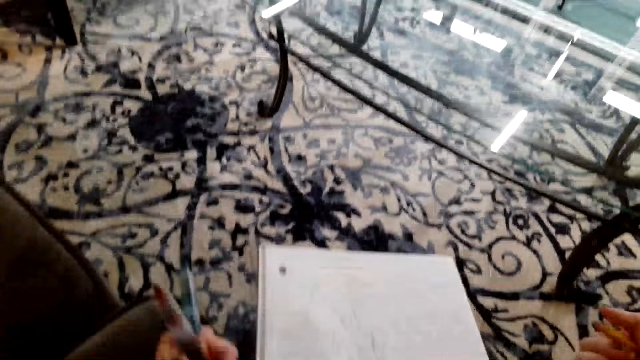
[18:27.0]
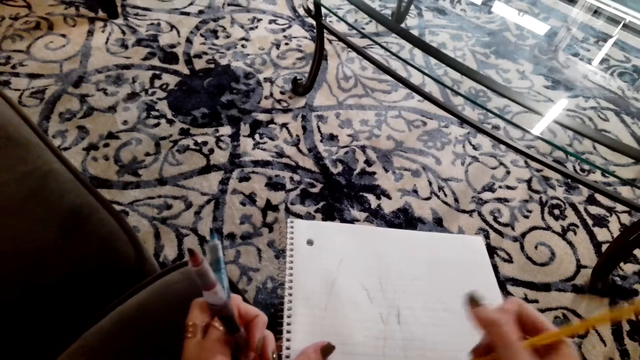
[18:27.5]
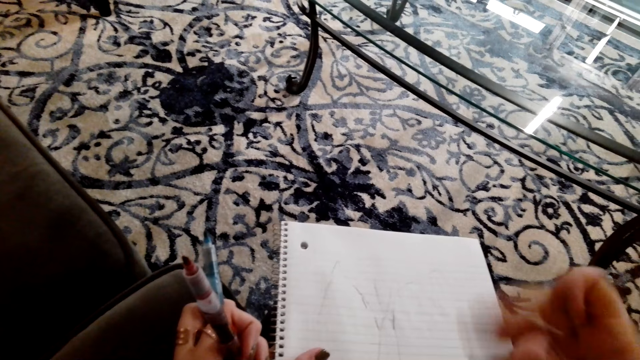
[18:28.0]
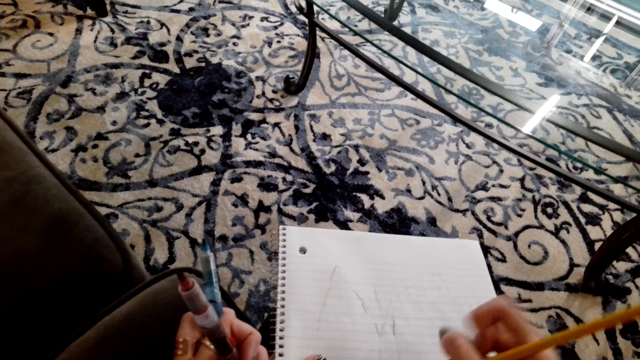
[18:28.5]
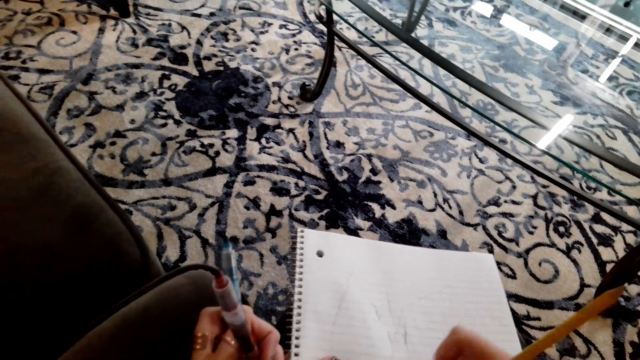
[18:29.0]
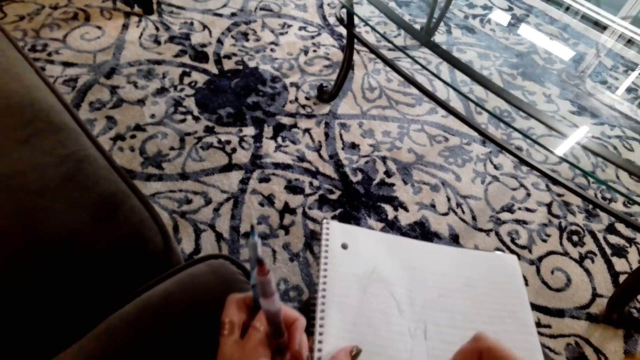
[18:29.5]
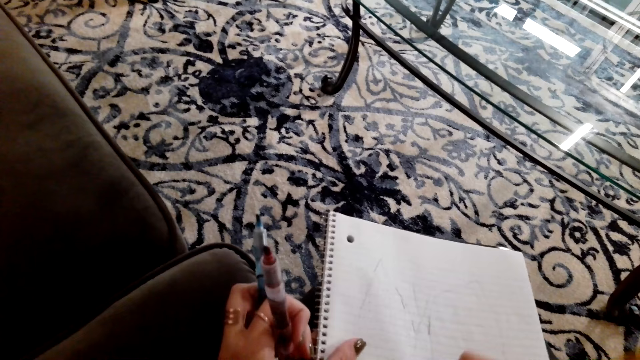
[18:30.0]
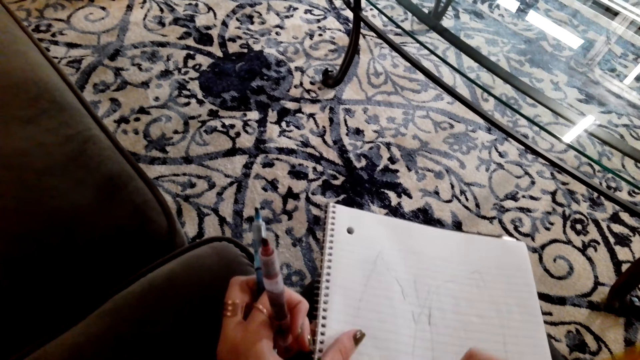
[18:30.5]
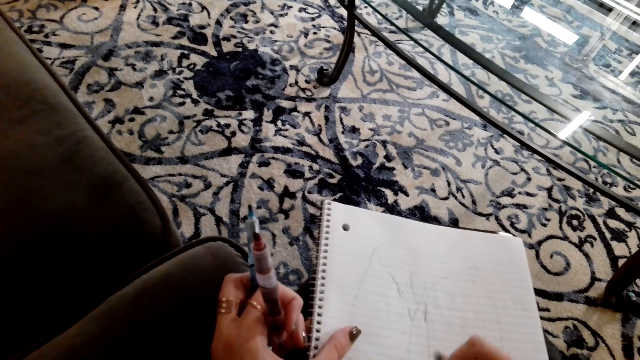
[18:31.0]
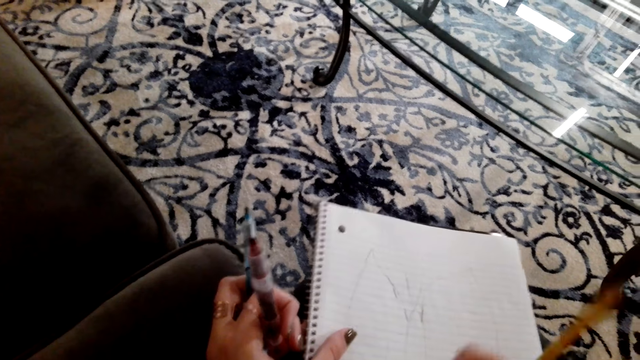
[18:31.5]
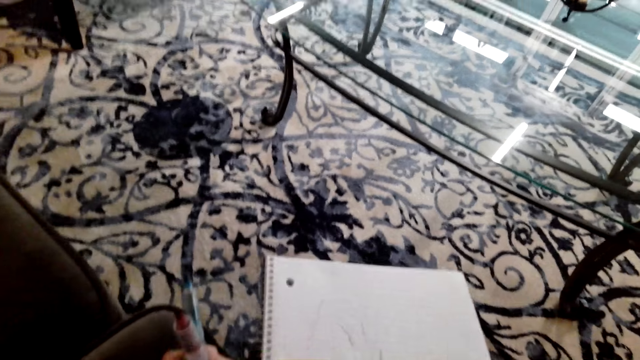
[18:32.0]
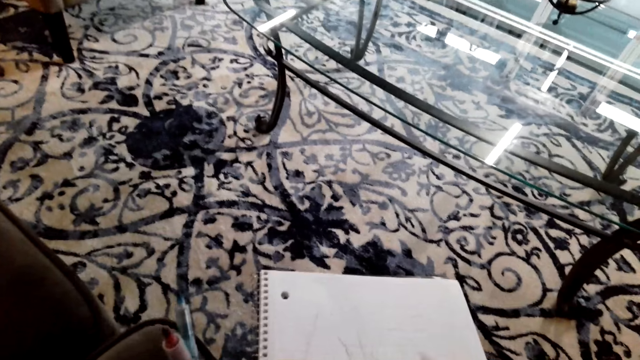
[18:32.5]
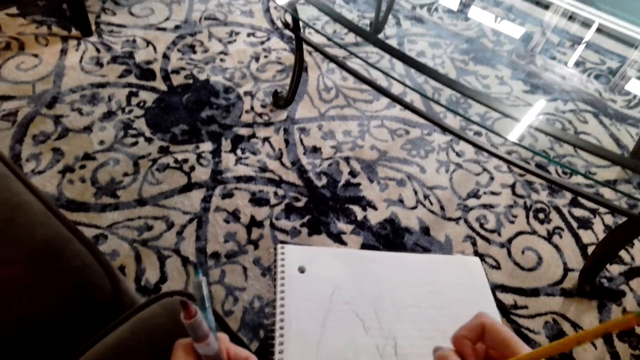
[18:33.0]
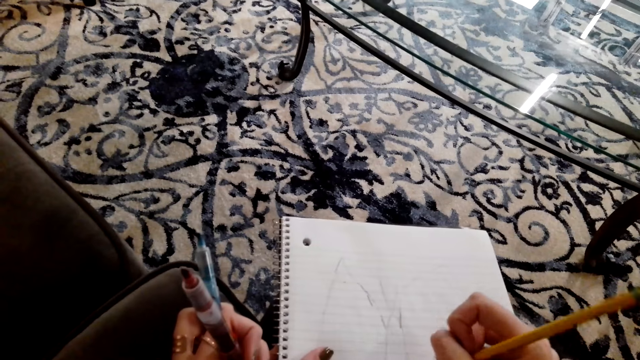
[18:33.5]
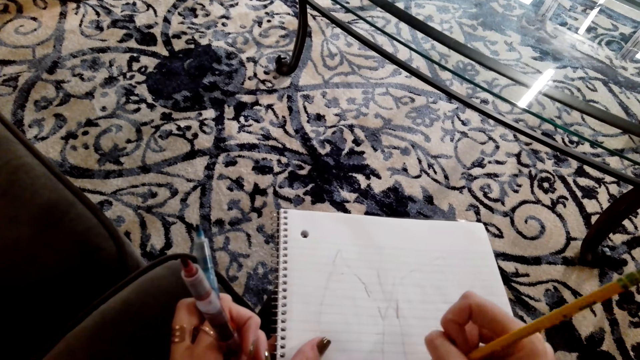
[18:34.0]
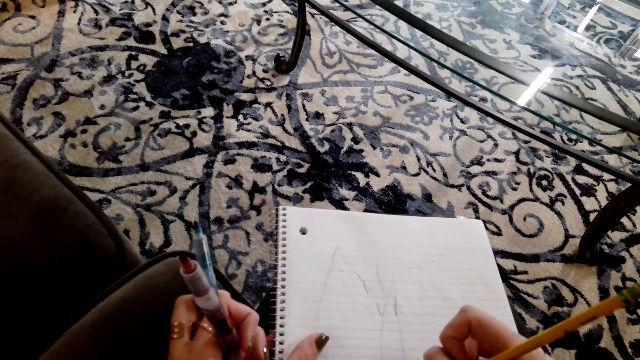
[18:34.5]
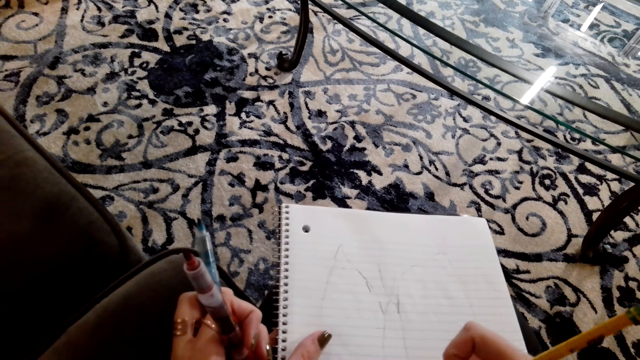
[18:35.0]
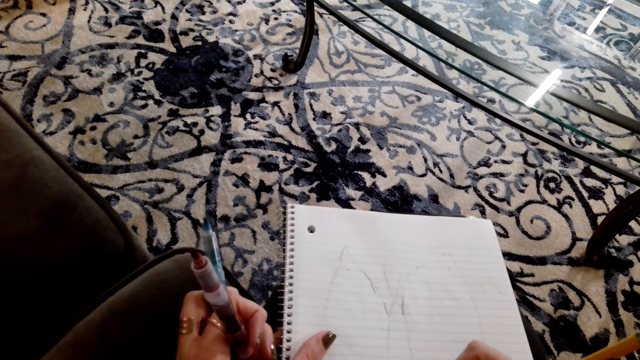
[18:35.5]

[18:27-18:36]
The camera wearer moves the hand. They erase the picture on the book. They wipe the book. They draw the picture on the book.

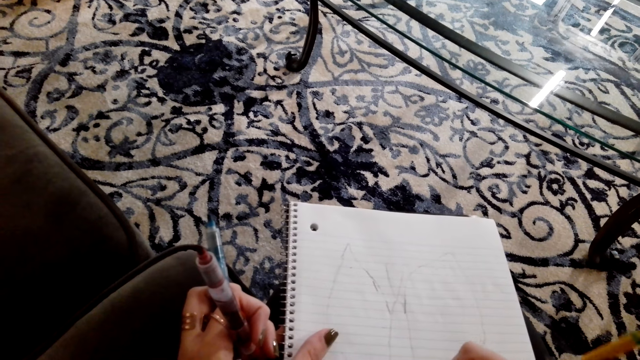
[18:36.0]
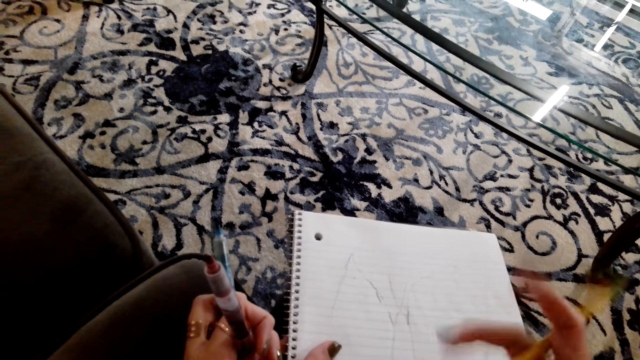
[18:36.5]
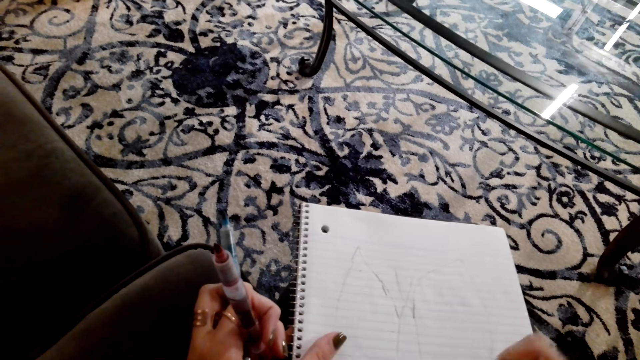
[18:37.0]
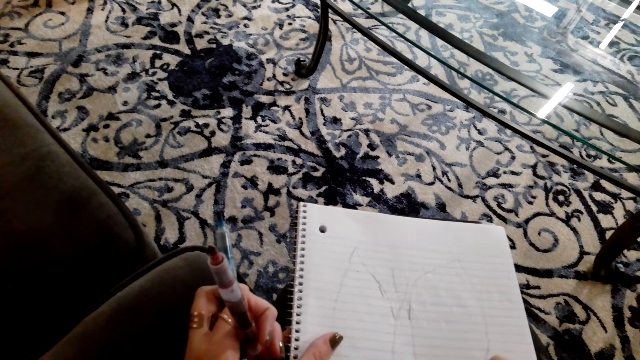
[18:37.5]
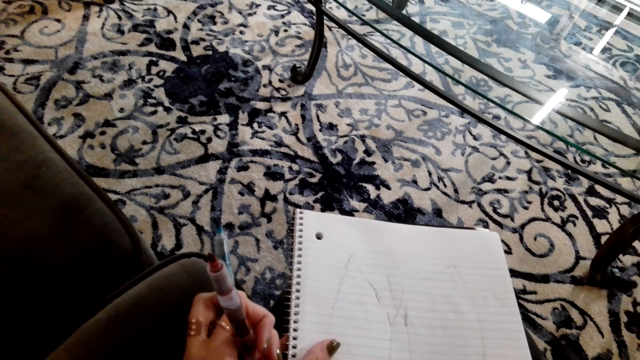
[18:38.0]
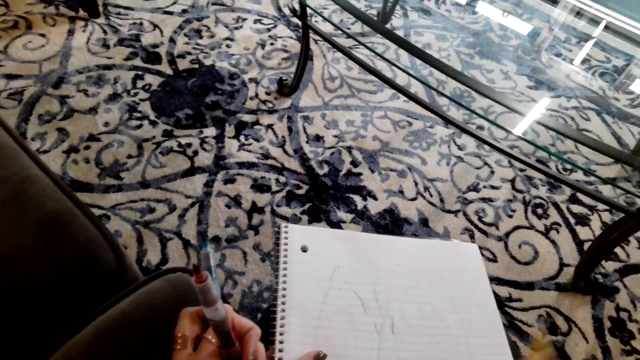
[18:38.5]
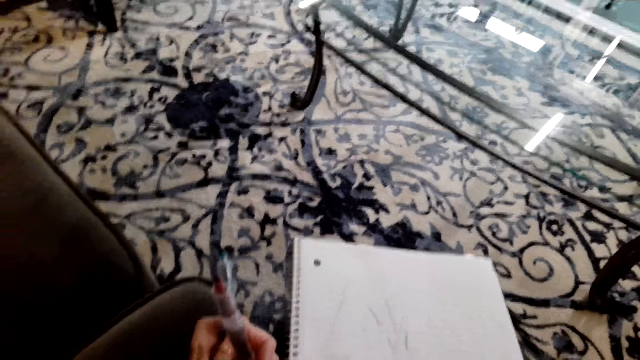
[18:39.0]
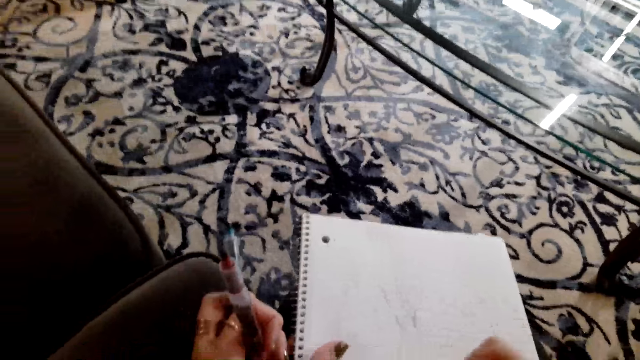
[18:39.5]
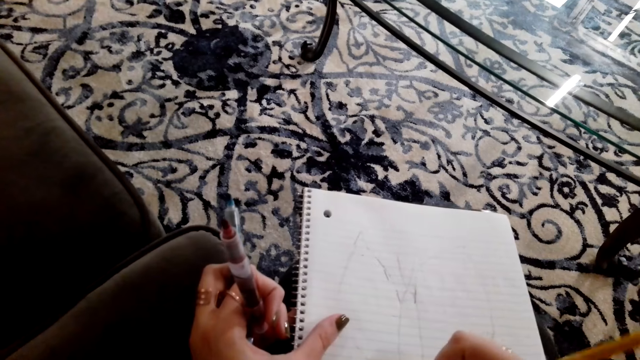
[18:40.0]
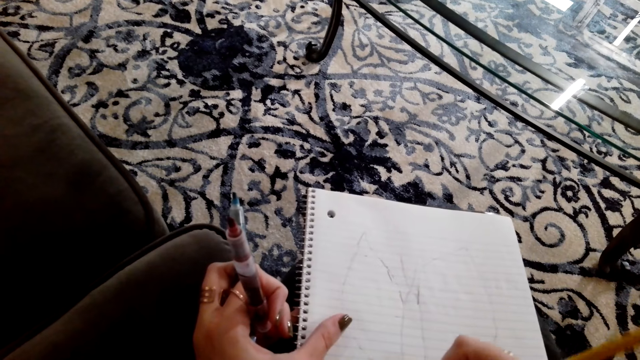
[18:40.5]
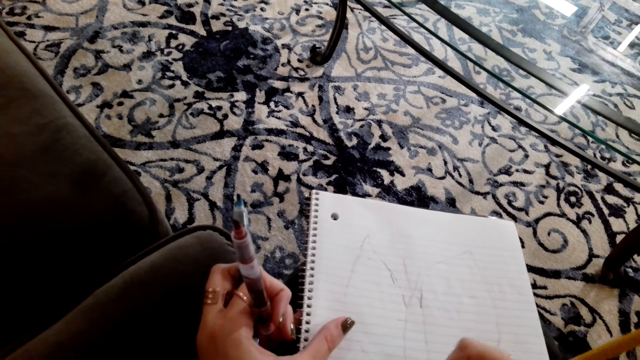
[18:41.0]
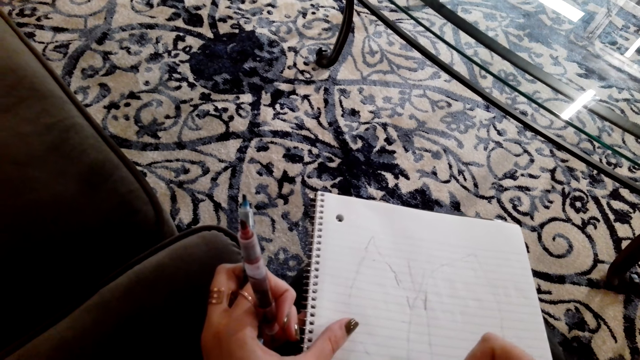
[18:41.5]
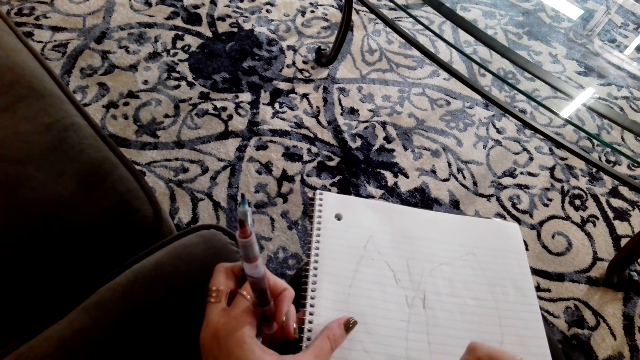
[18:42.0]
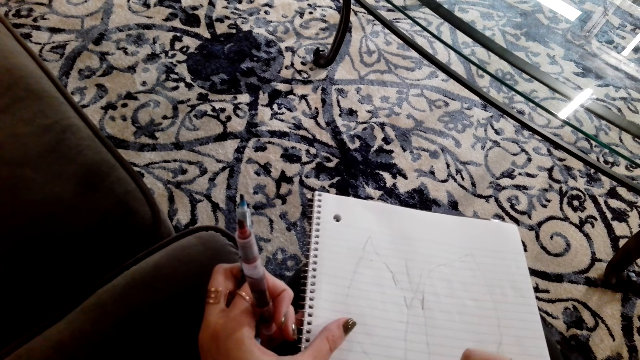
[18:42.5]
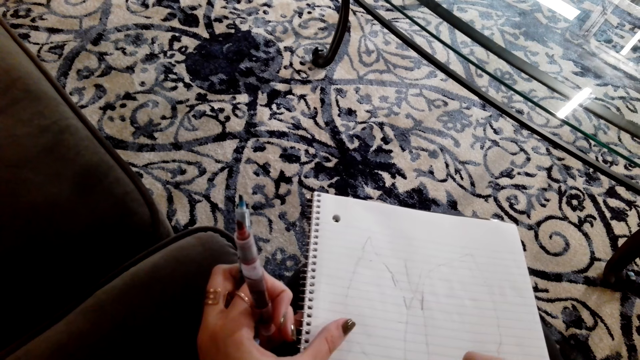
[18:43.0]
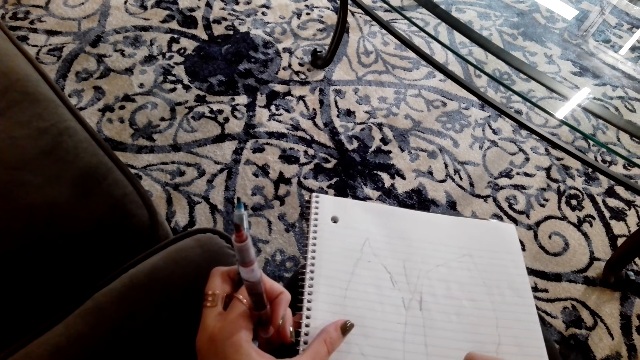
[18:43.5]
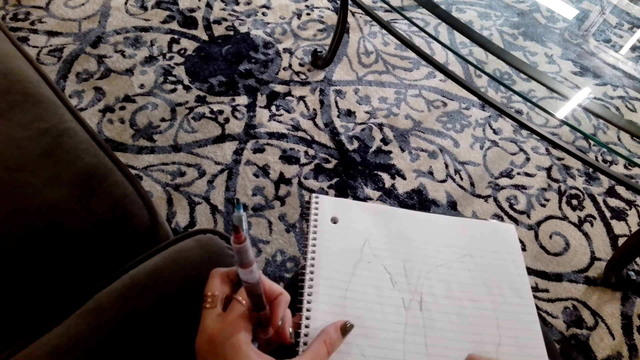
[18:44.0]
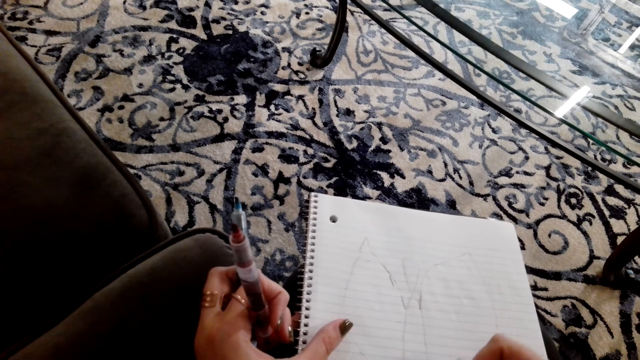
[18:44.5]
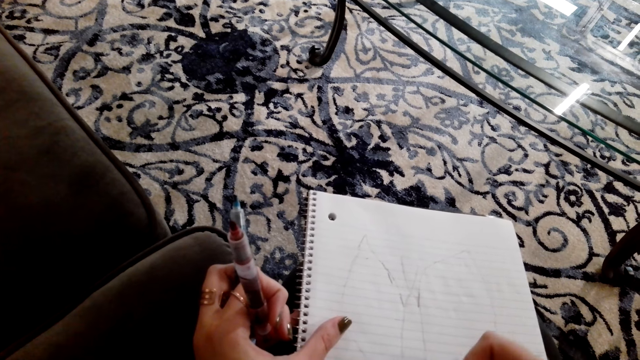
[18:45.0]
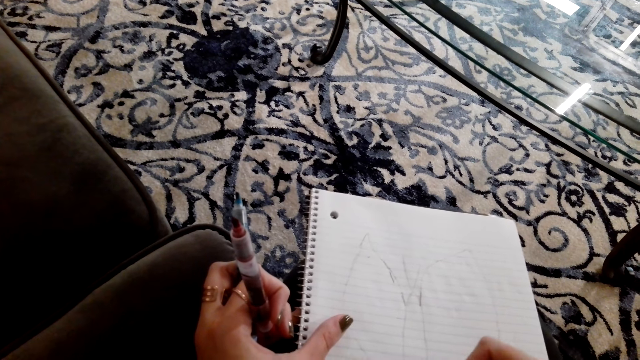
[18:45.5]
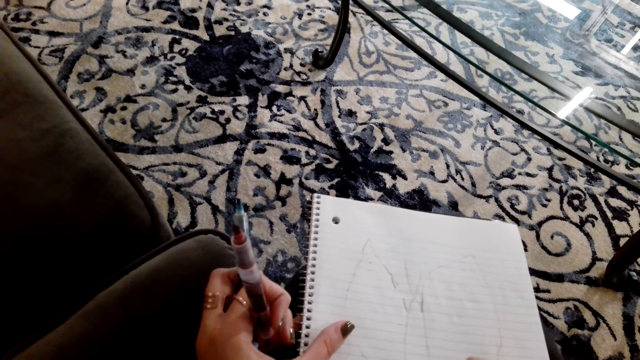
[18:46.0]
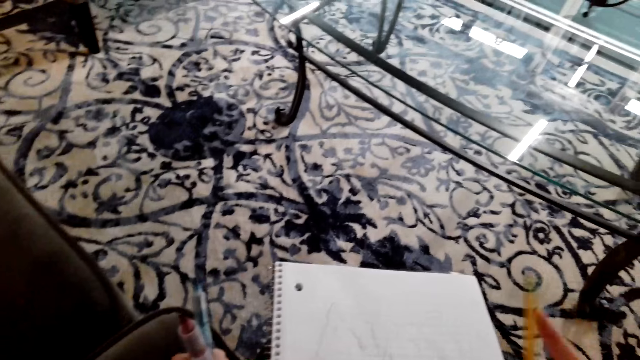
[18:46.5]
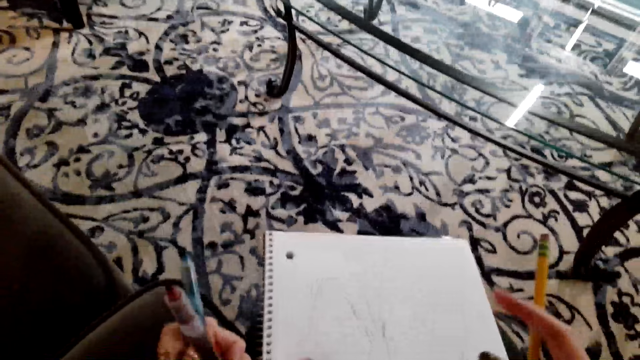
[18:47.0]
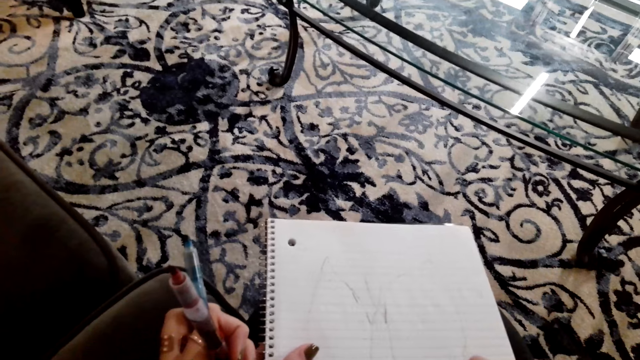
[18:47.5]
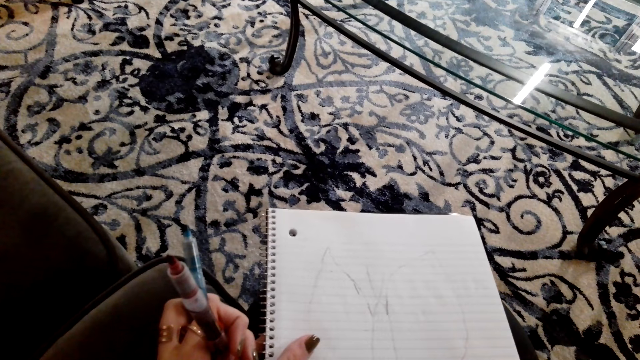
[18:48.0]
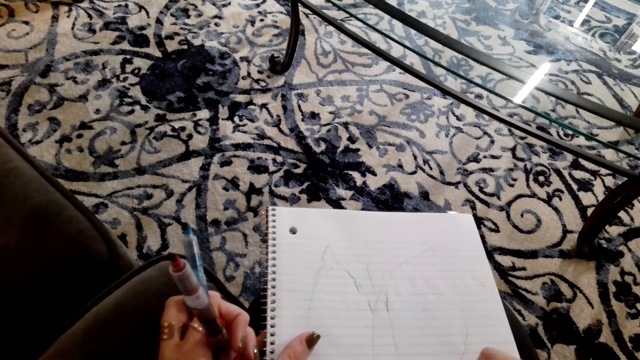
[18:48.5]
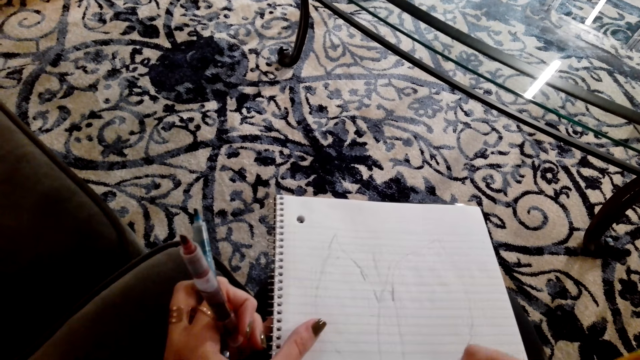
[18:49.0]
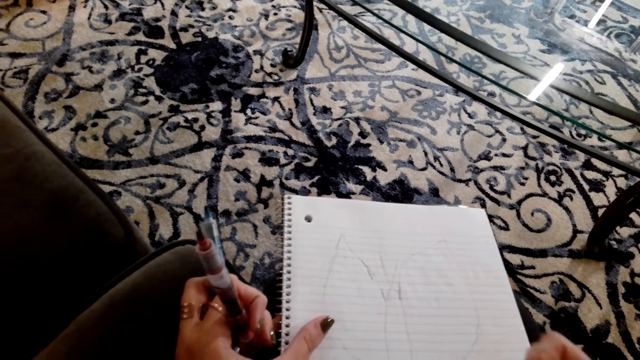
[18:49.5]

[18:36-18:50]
The camera wearer erases the picture on the book. They draw the picture on the book. They move the pencil. They draw the picture on the book.
